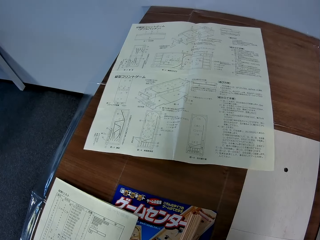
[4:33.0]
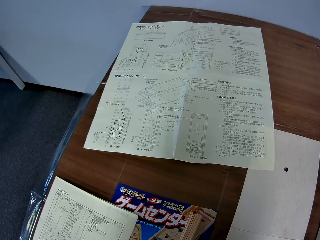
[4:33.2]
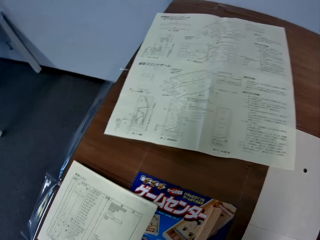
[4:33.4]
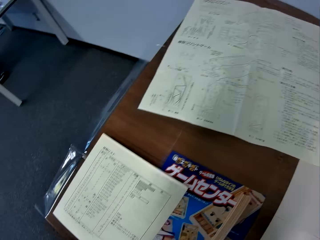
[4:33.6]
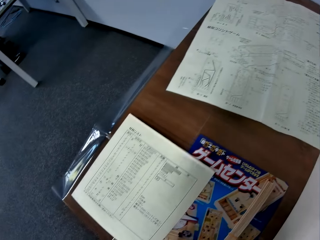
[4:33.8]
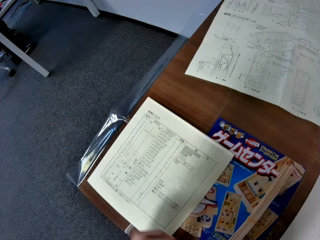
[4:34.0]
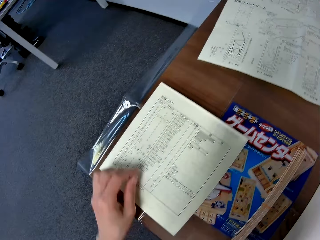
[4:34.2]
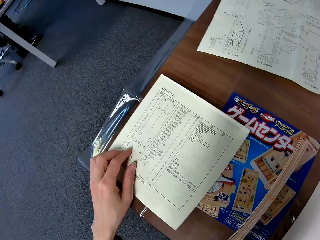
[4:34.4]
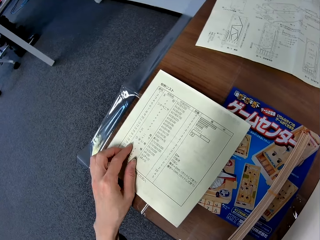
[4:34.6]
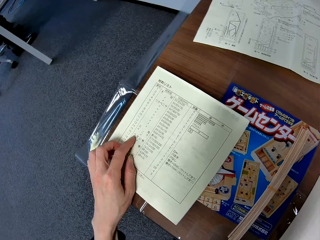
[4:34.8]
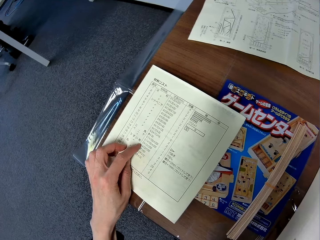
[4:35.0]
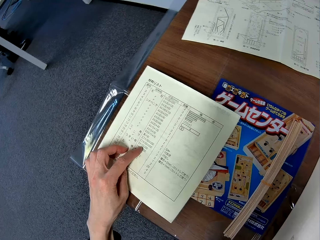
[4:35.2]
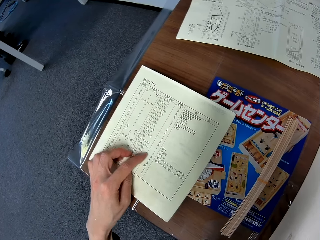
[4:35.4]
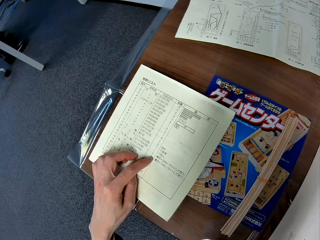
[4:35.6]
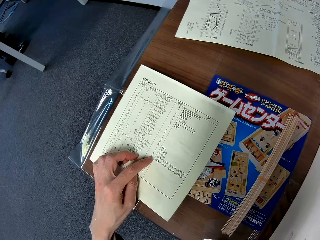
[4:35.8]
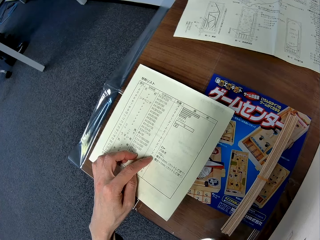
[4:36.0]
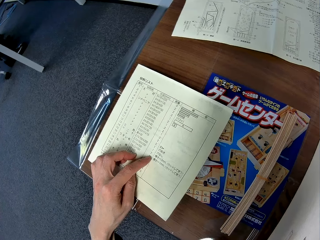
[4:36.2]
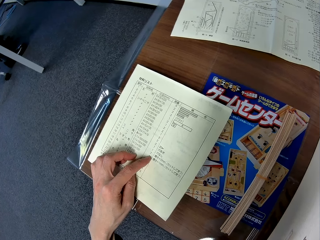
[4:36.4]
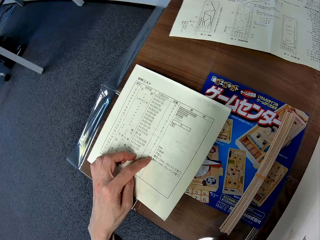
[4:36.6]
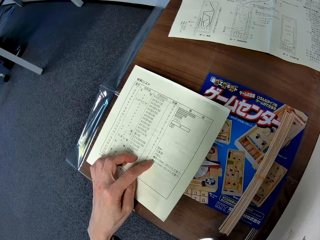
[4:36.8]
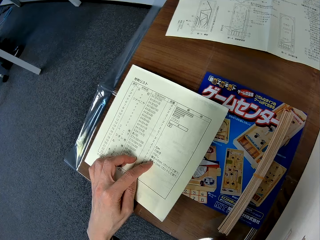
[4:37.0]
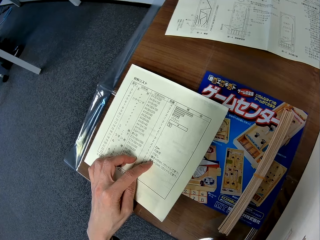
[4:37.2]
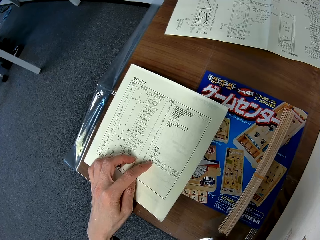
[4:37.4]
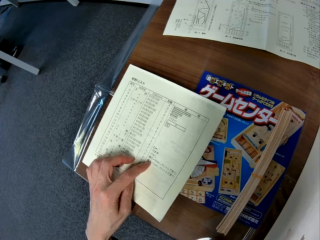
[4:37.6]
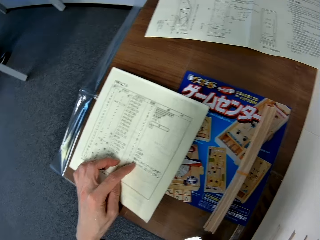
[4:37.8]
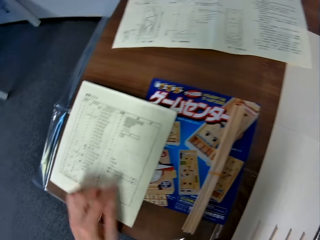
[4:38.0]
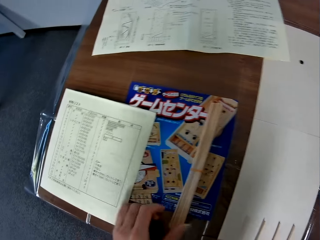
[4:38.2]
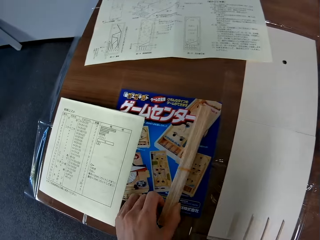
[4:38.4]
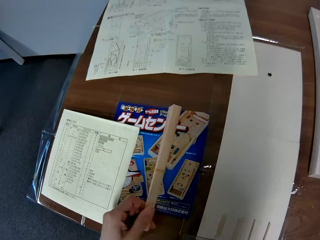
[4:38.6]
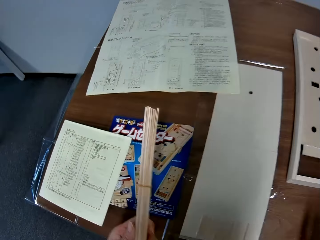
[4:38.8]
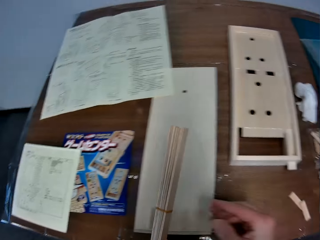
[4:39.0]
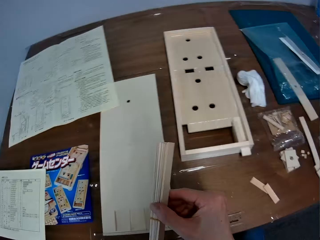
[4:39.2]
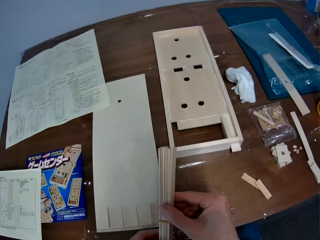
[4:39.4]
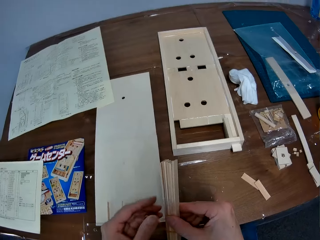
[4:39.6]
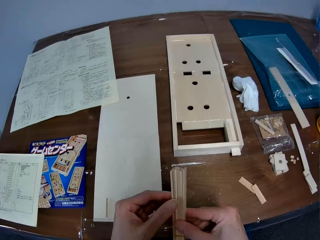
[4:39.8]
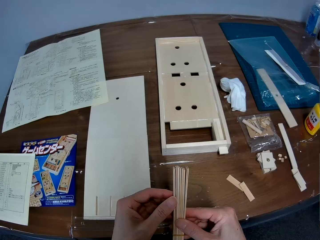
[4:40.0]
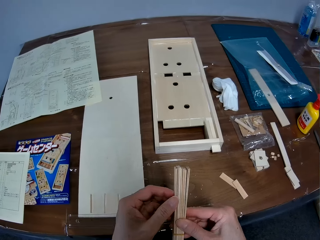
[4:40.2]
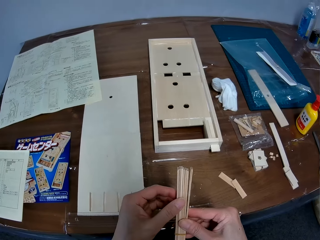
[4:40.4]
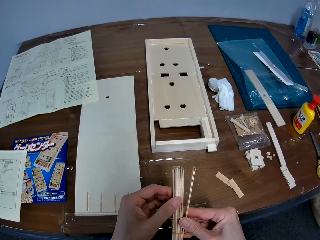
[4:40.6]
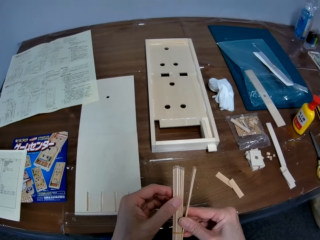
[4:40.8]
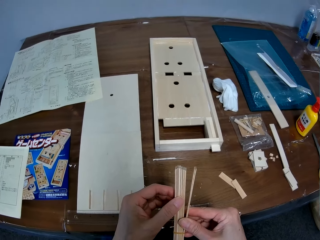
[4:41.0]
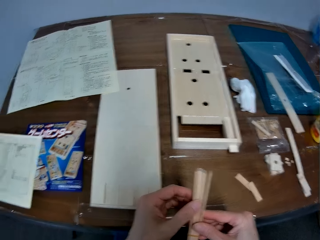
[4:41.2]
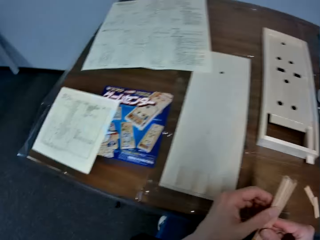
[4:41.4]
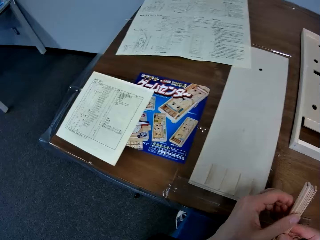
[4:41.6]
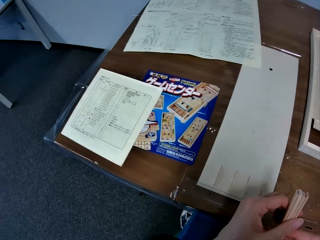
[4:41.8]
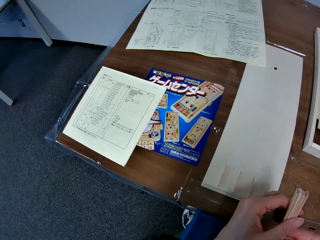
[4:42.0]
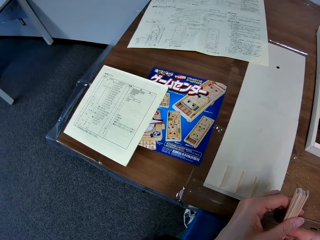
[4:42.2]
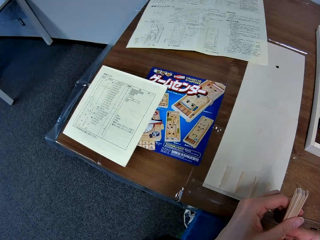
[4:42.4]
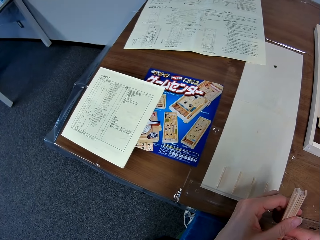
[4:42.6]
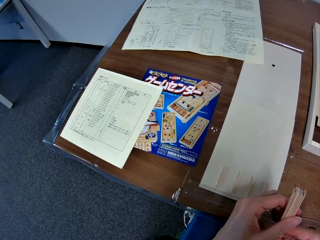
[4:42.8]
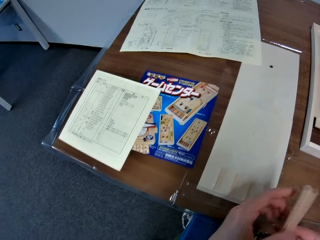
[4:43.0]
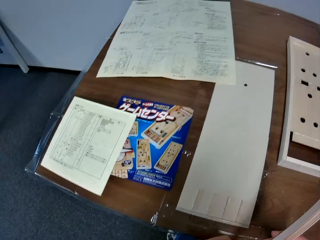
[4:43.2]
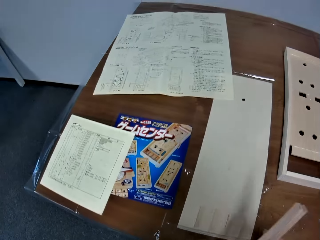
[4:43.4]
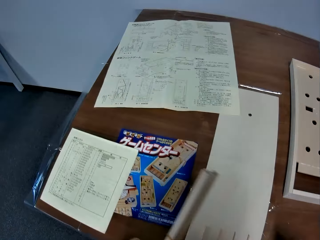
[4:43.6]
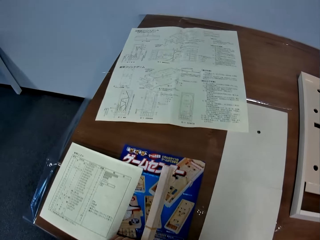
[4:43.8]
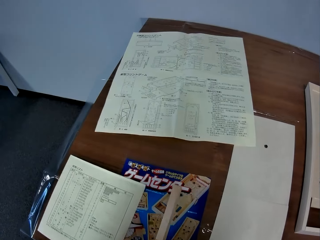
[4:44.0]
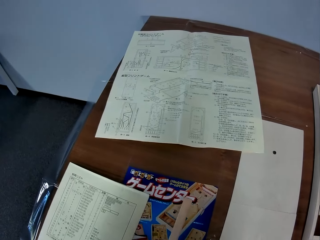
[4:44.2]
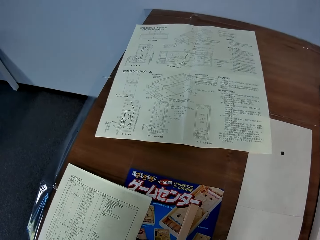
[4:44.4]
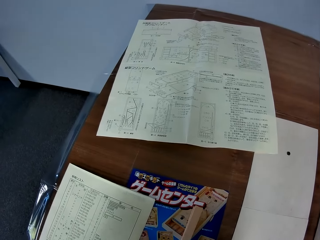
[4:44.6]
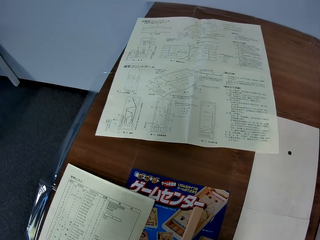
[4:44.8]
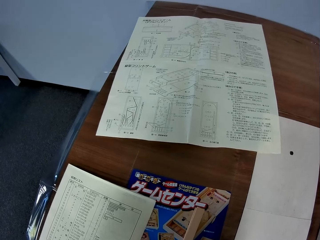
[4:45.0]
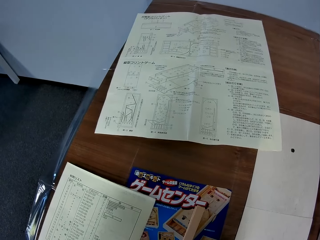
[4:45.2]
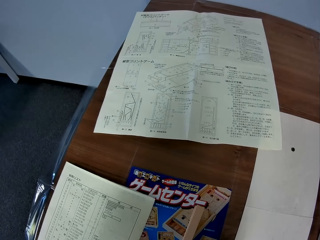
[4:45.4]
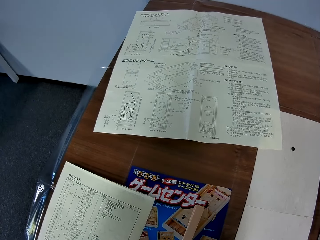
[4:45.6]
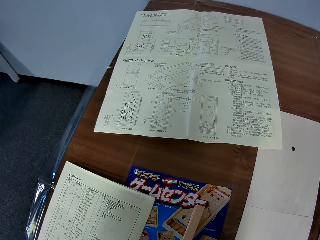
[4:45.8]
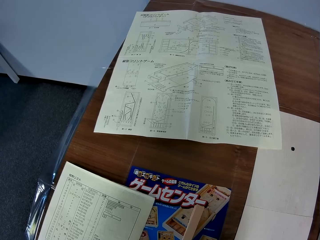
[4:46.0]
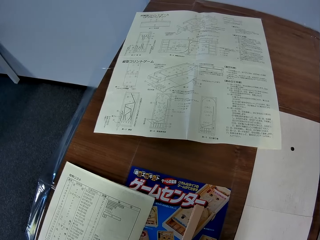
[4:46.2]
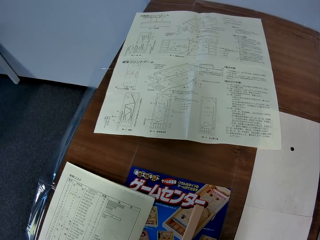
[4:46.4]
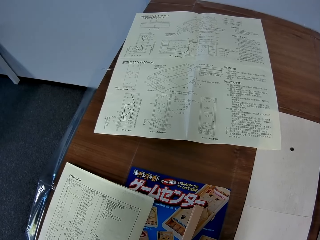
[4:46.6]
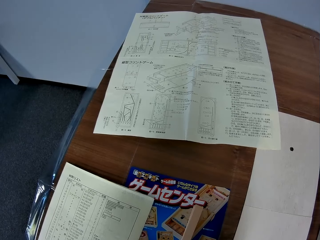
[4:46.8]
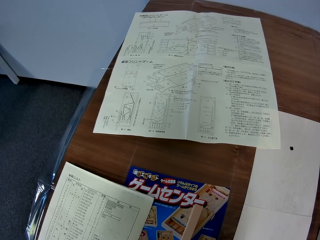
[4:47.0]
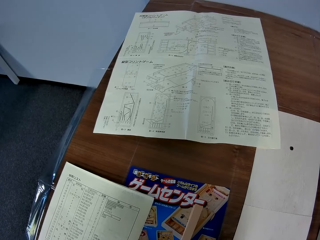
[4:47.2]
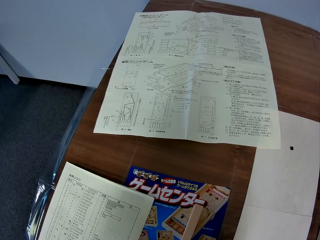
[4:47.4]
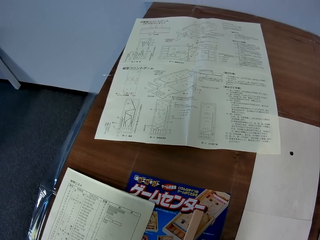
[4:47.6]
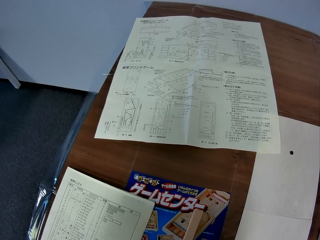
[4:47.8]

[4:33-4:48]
The camera wearer reads through a manual on the table with his hand. He puts his hand on the manual paper. He removes the hand from the manual paper. He picks up the bunch of wood pieces or wooden crafts from the table. He holds the wooden crafts. He checks the bunch of wood pieces with his hands. He stares at the wooden crafts. He drops the bunch of wood pieces on the table. He looks at the instructor manual.

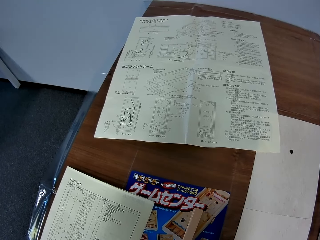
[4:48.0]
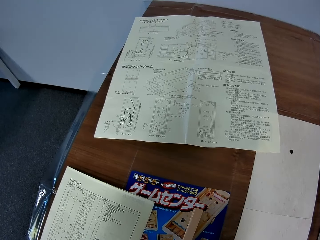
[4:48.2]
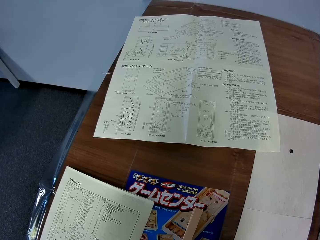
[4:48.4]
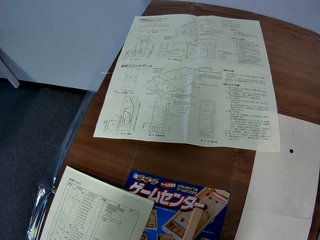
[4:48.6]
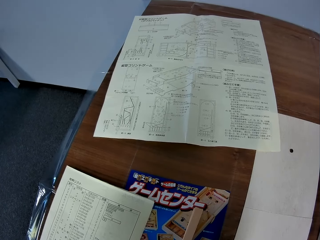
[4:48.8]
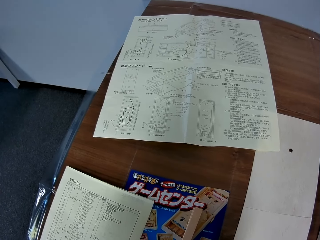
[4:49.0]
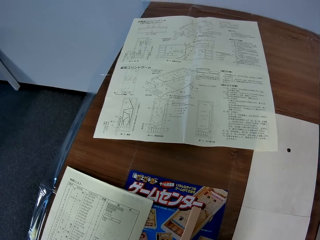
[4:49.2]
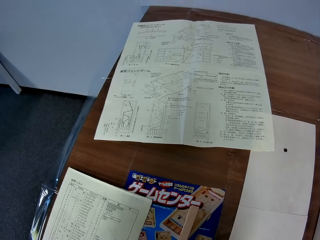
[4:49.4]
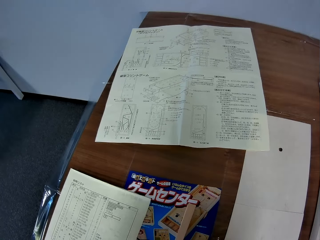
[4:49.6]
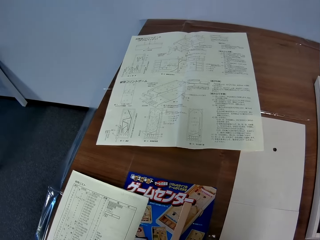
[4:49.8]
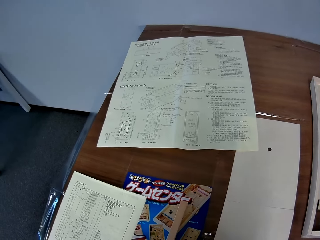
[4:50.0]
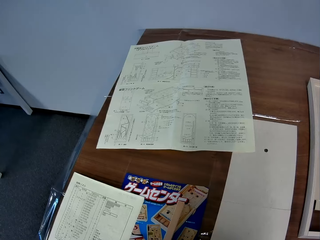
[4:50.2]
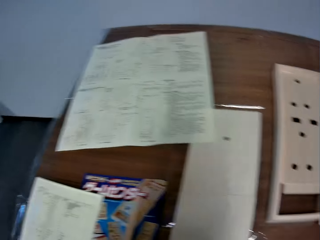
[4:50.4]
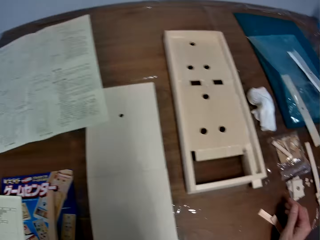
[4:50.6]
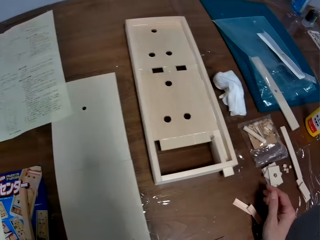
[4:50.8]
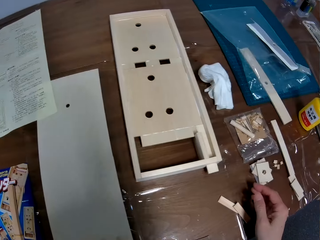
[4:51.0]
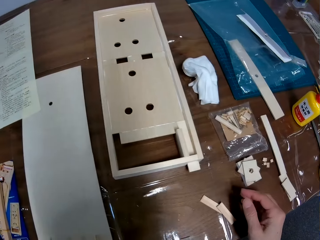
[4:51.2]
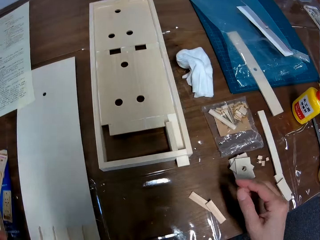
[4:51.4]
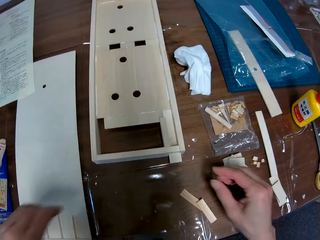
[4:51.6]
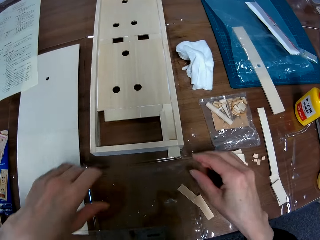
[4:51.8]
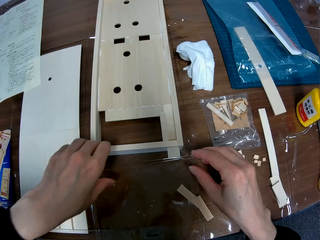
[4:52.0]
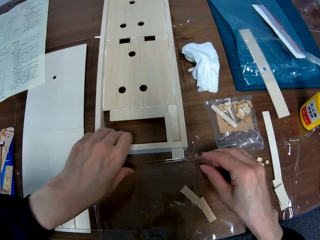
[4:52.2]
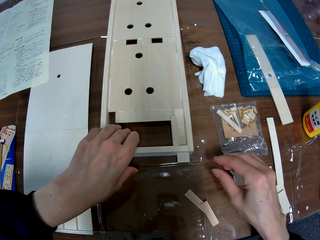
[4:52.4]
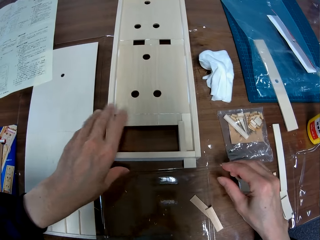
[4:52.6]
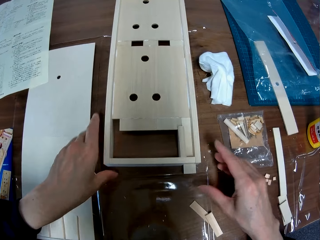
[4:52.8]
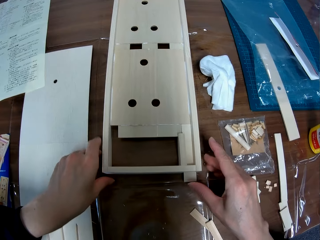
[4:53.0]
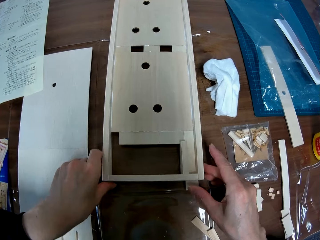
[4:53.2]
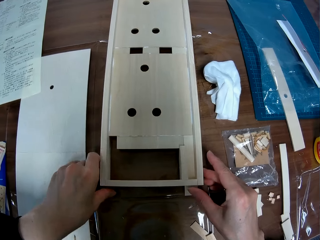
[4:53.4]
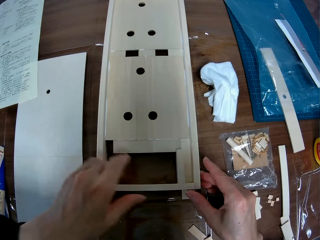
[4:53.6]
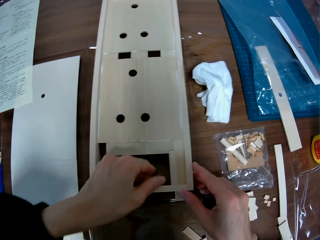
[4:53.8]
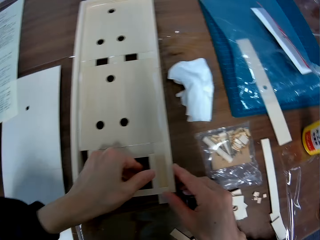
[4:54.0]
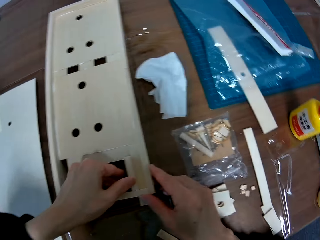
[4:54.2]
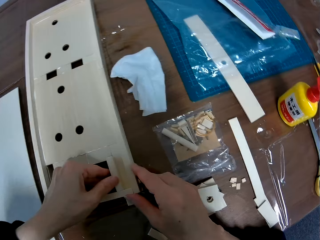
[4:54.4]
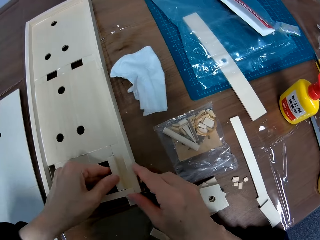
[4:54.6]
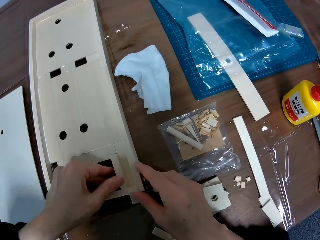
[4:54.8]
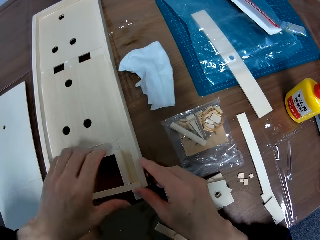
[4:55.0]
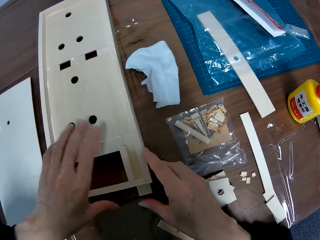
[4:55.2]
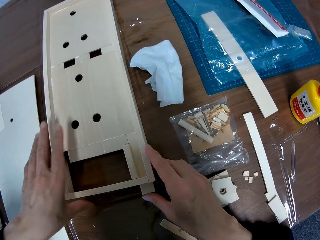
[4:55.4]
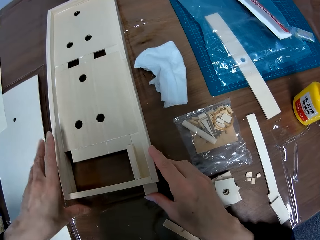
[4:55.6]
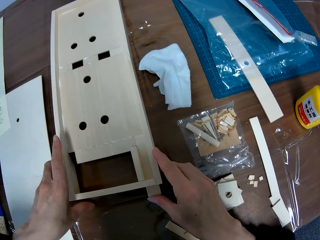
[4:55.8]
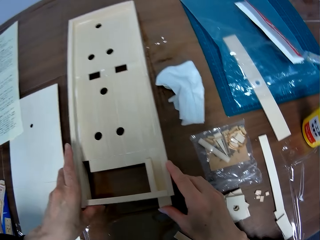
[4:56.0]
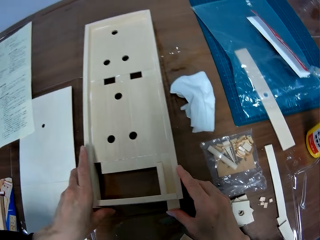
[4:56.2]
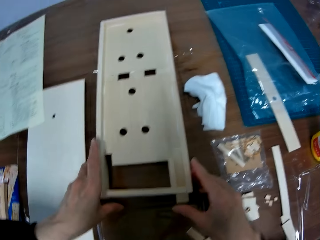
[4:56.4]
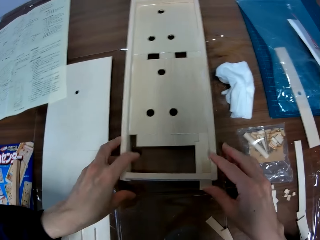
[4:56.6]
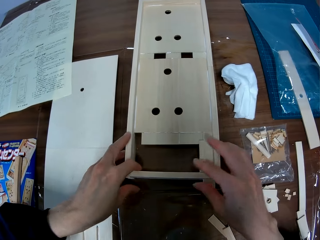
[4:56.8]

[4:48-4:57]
The camera wearer adjusts a part of the mechanical model on the table with his hands.
